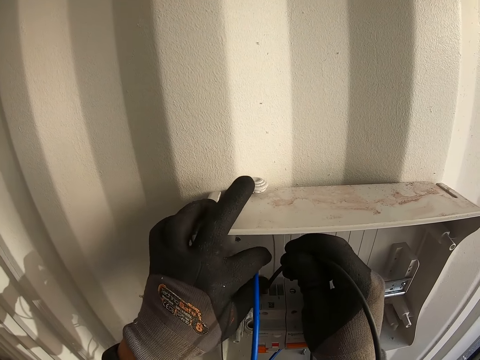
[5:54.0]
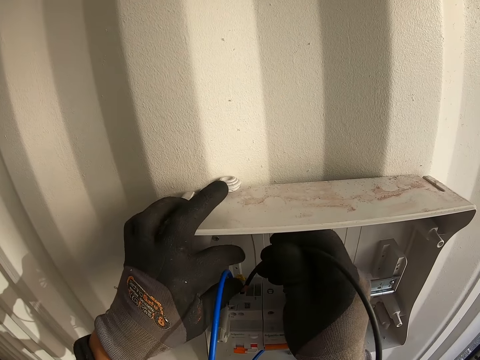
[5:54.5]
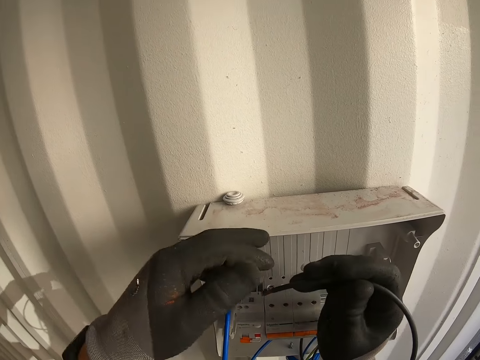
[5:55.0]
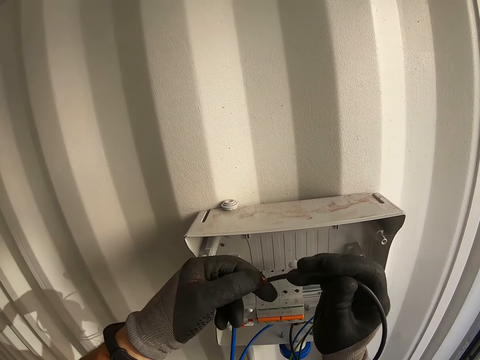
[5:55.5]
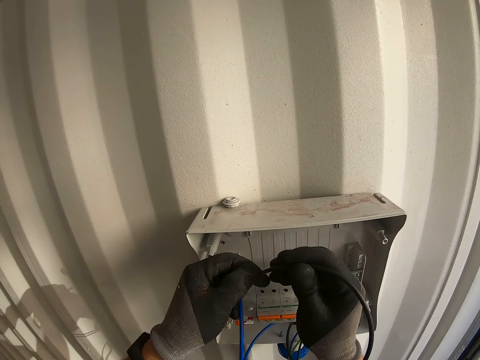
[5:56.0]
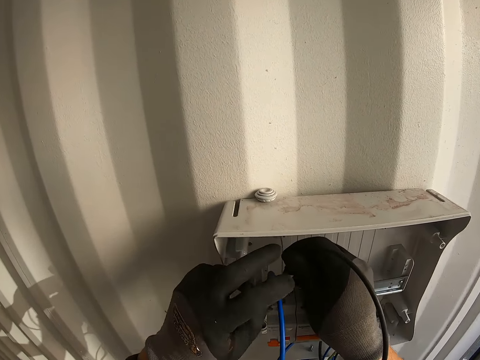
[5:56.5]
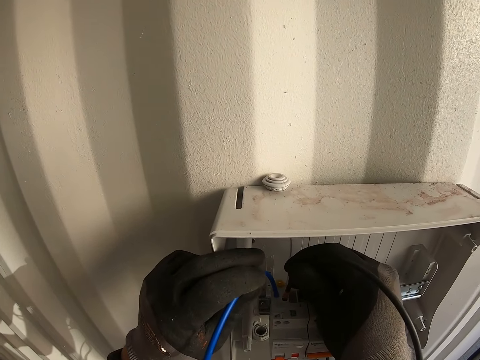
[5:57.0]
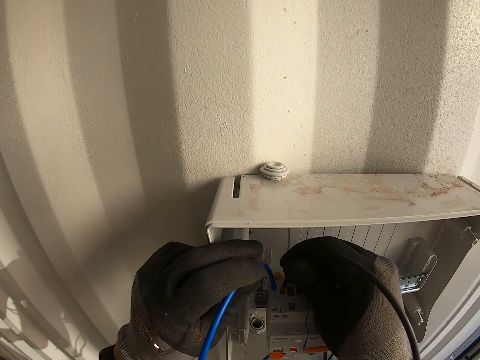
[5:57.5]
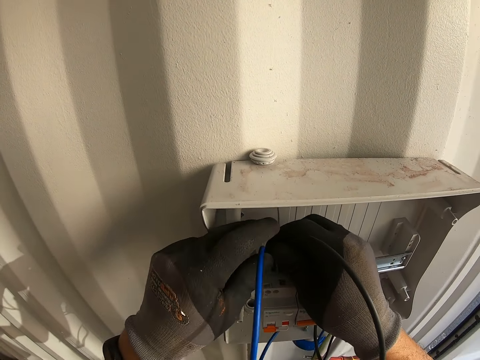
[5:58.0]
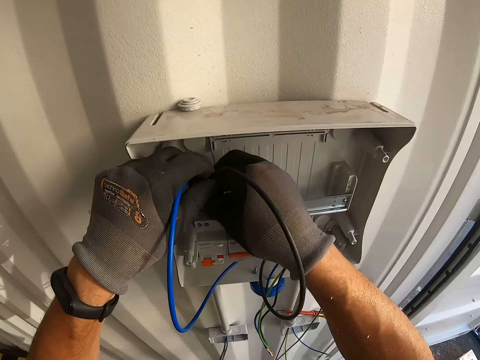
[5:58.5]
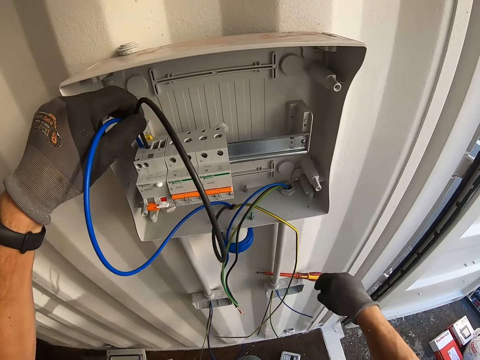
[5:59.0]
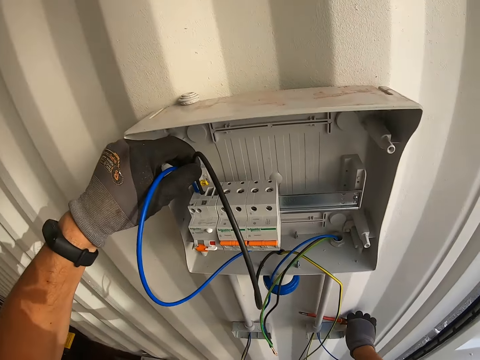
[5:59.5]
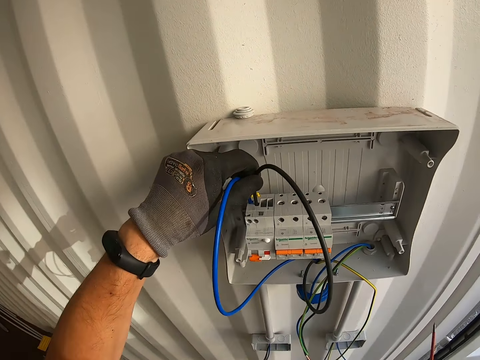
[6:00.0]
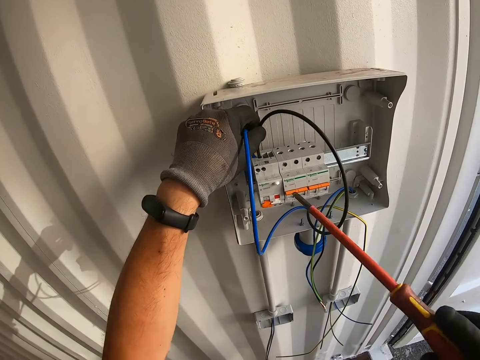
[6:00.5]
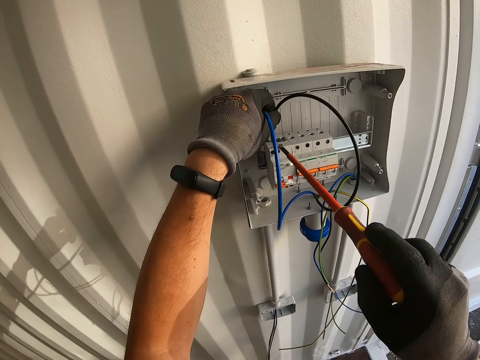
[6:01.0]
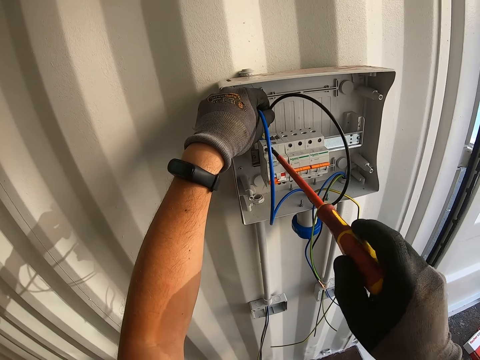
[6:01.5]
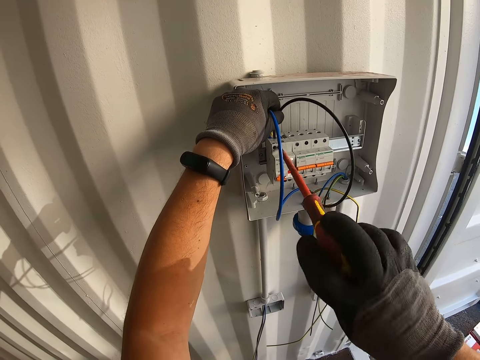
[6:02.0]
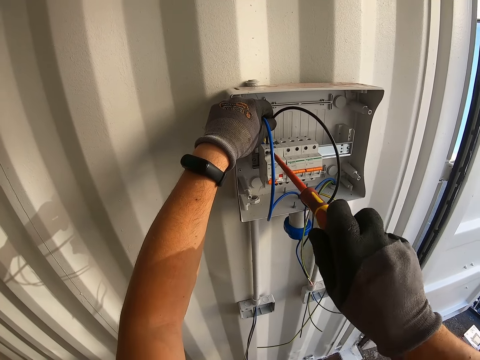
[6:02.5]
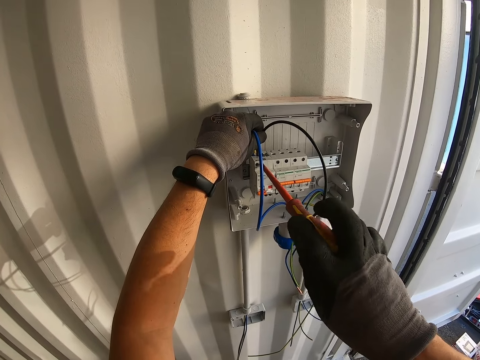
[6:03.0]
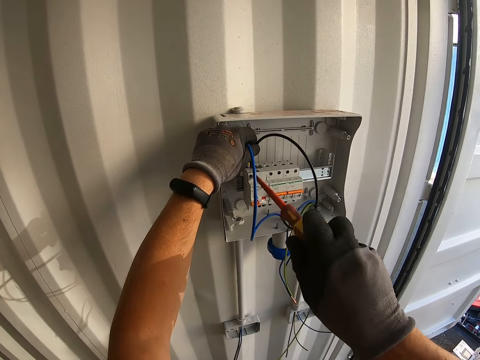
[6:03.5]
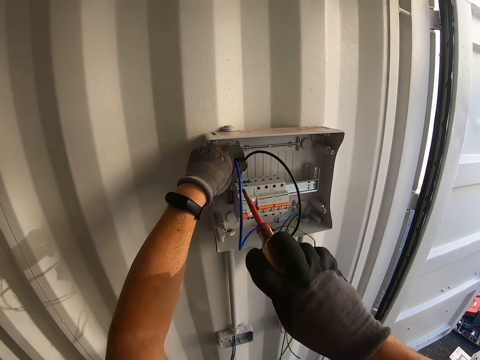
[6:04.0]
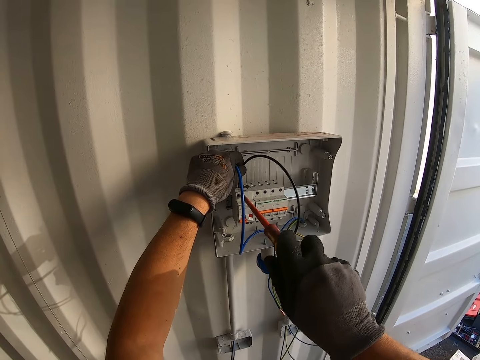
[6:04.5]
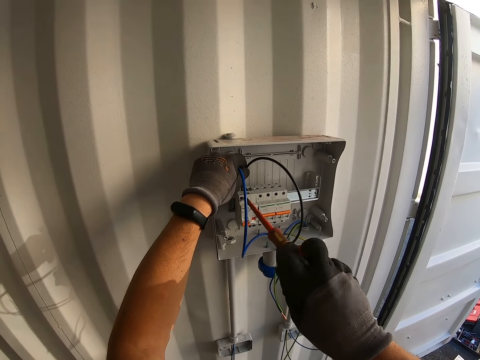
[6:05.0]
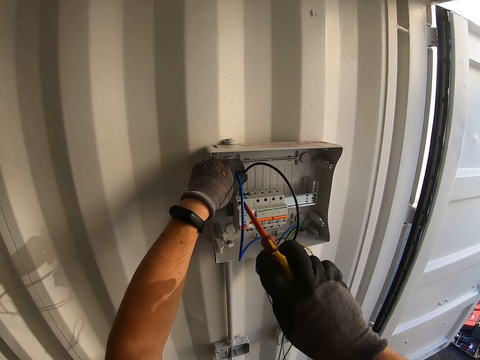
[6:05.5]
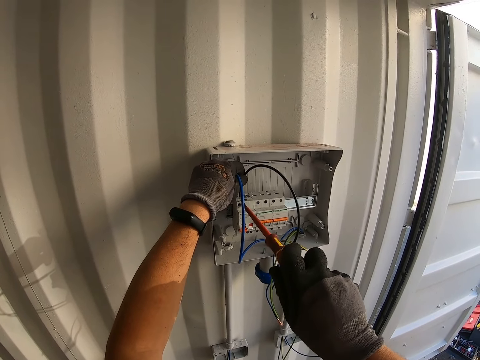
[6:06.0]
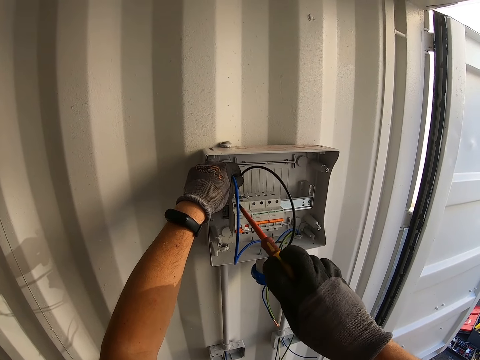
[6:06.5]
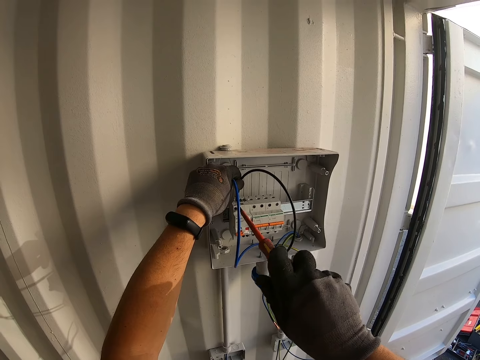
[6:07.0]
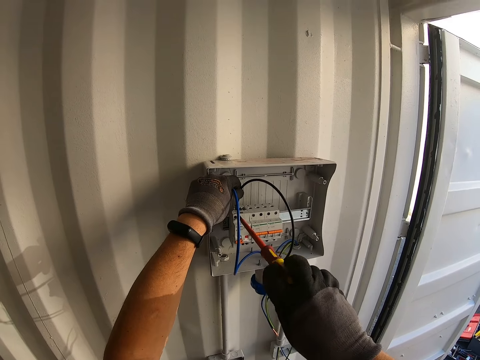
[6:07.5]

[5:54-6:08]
The camera wearer inserts a wire into the terminal connector. They repair a black cable. They fix the black cable to something. They take a screw. They fasten the screw with a screwdriver. They unscrew something.
